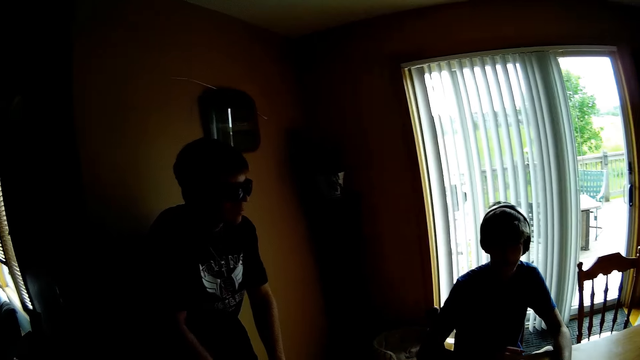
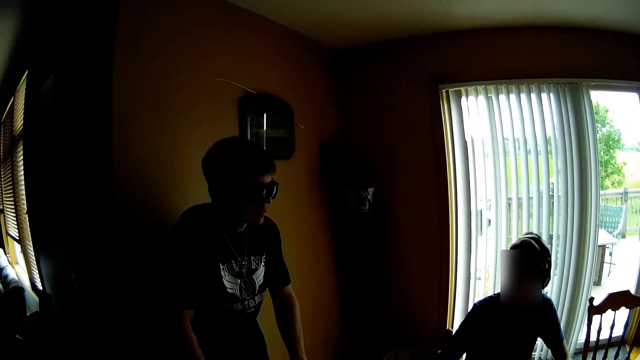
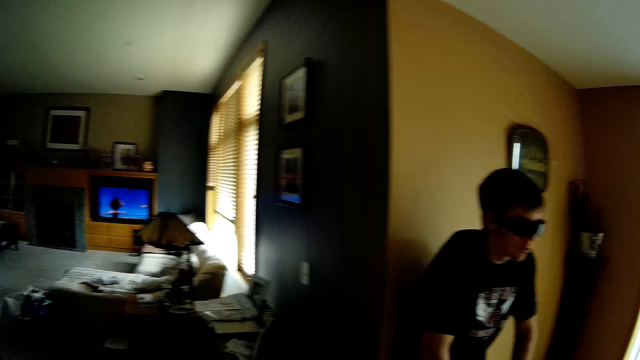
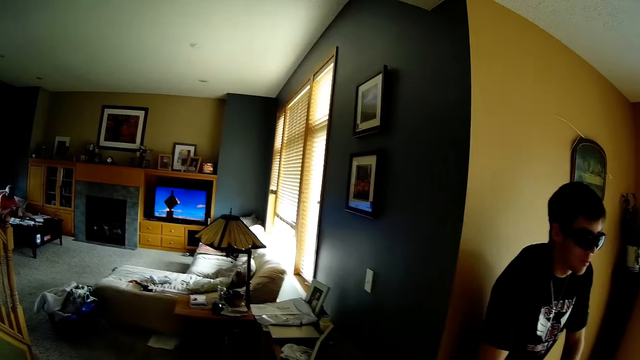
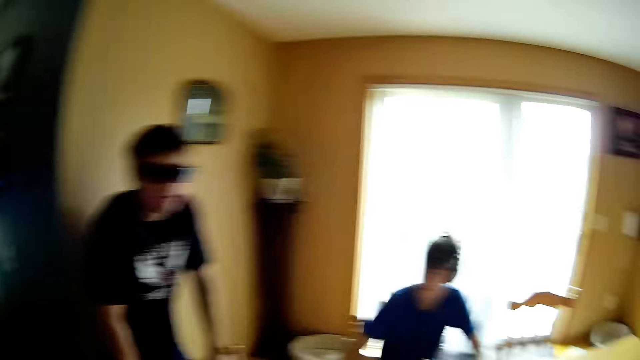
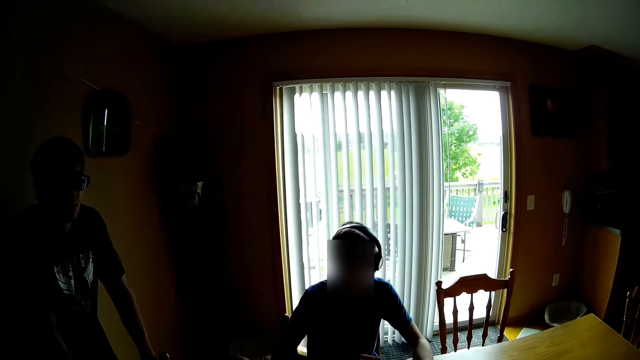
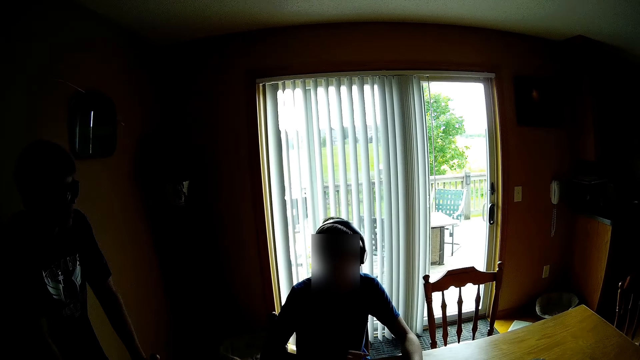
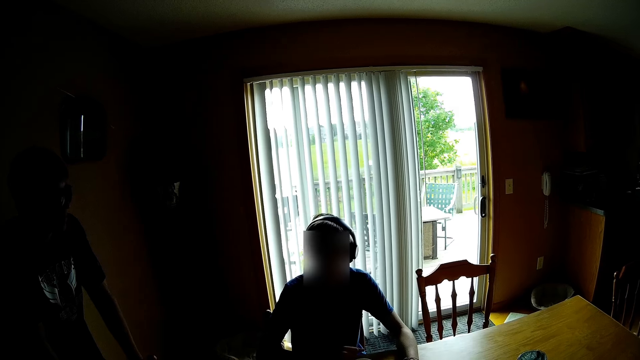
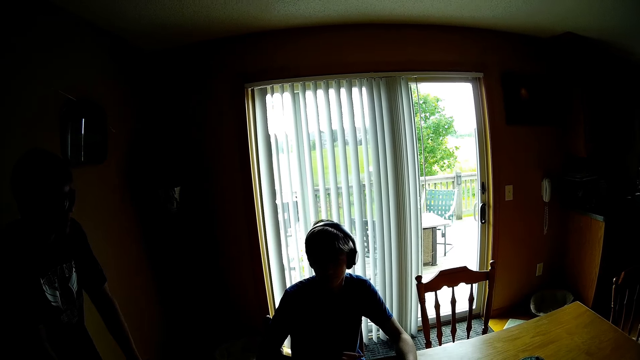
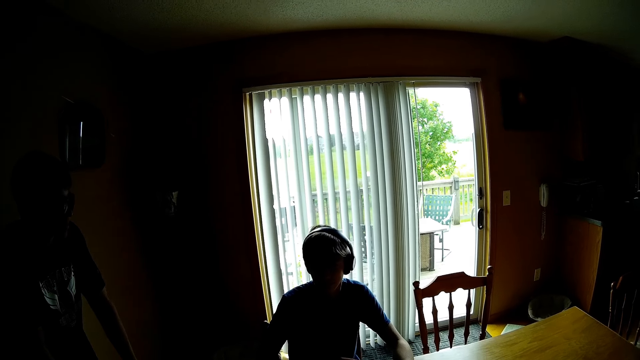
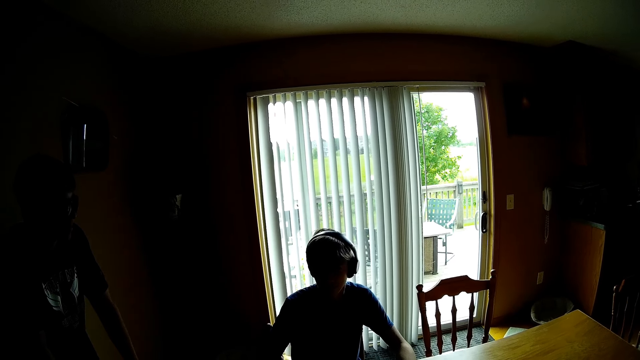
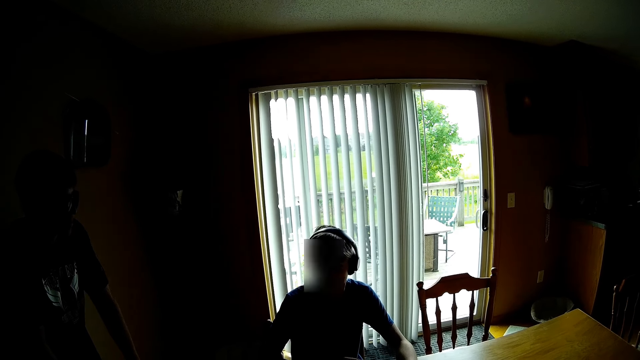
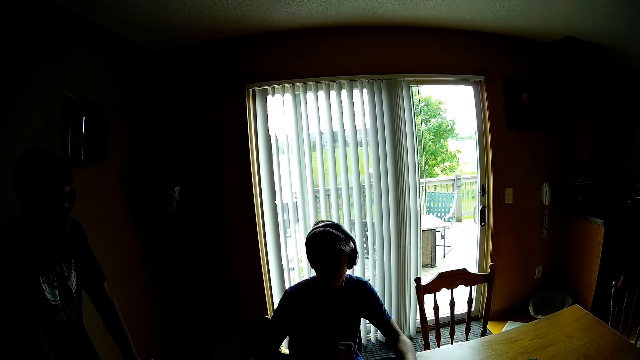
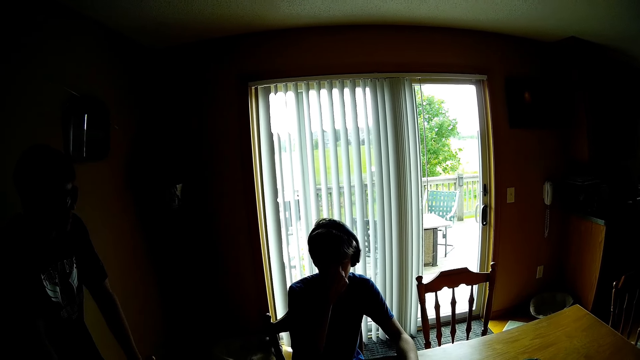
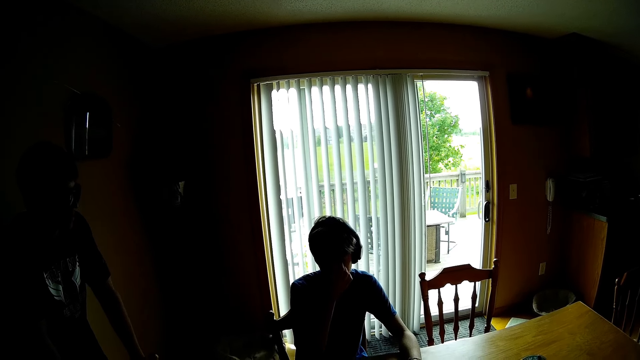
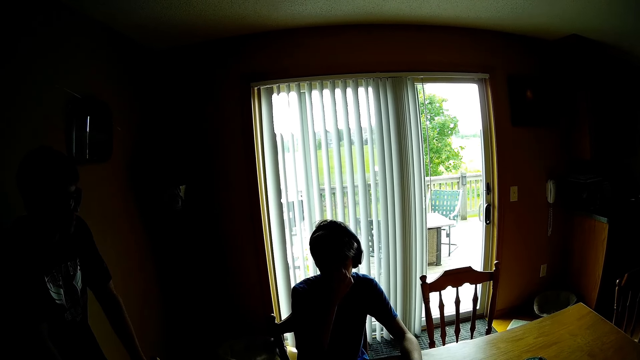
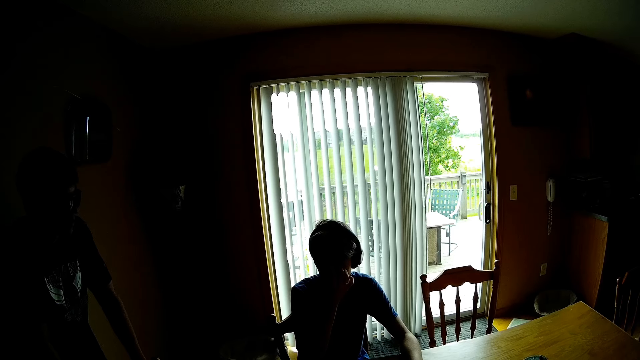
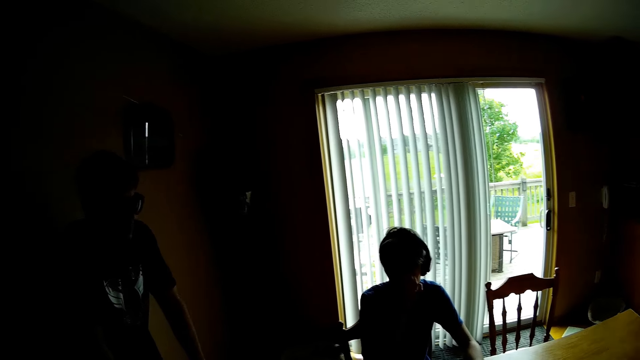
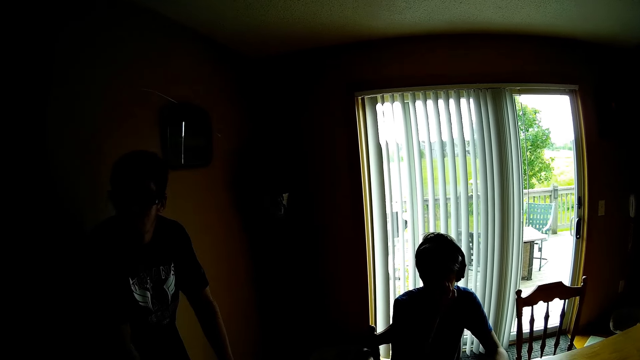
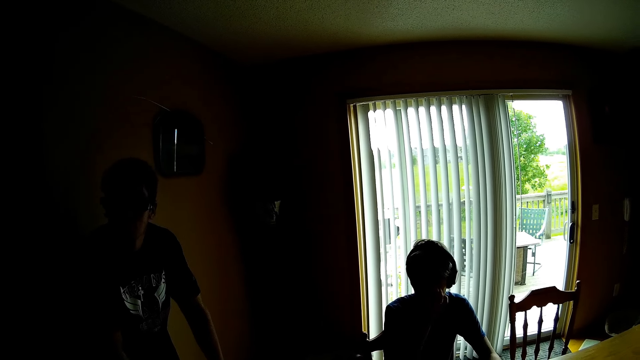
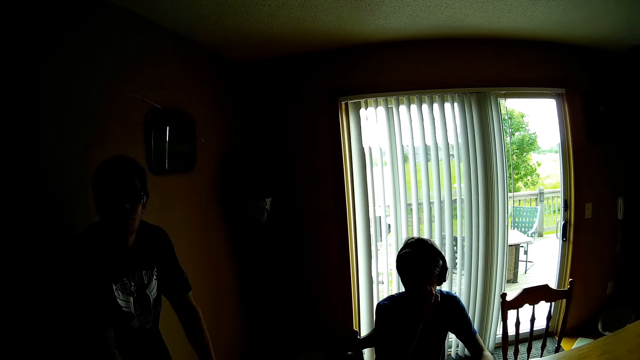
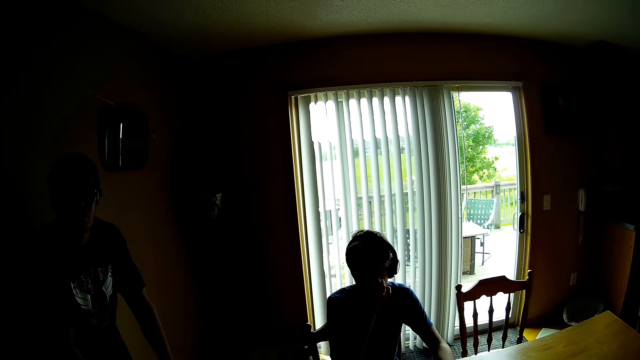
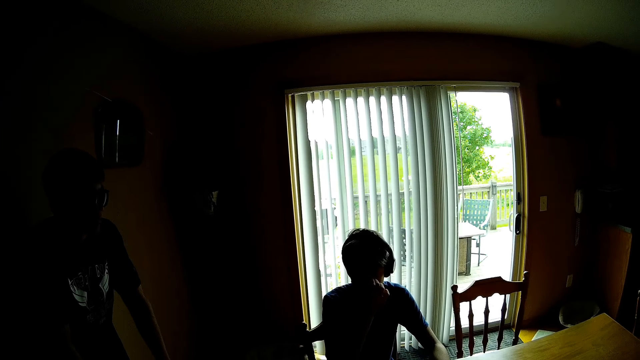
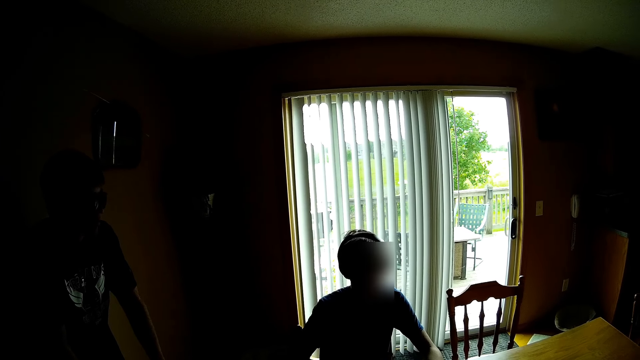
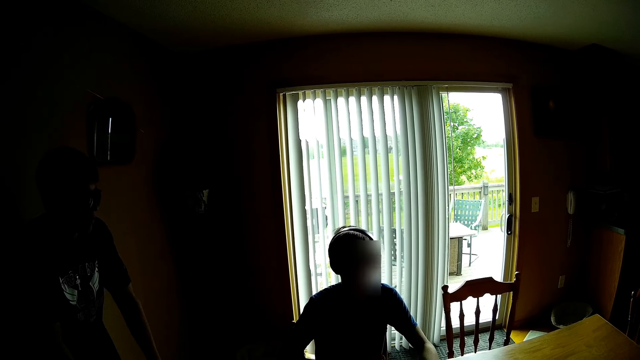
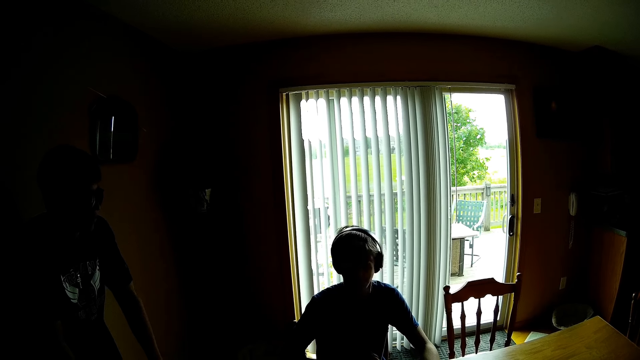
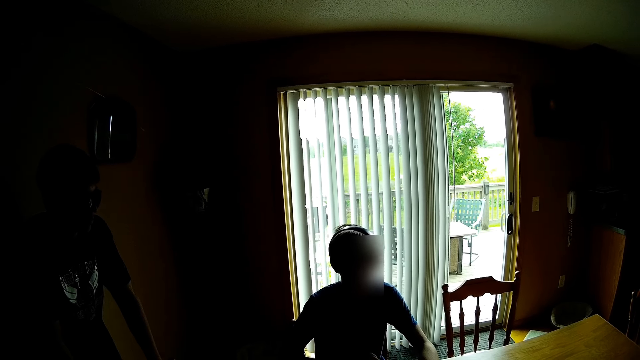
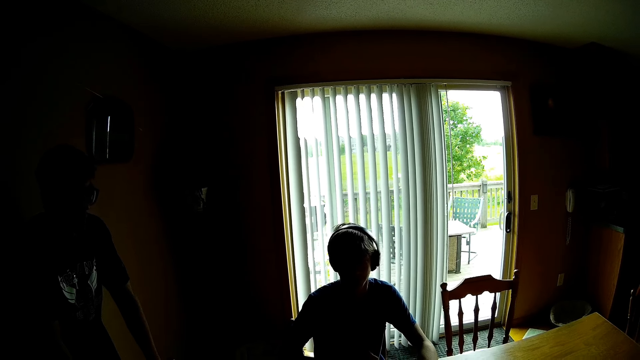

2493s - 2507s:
The camera wearer looks around. The camera wearer, a person and another person converse with each other. They interact with a person.

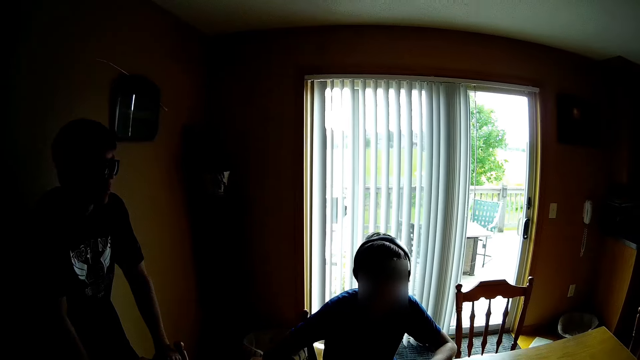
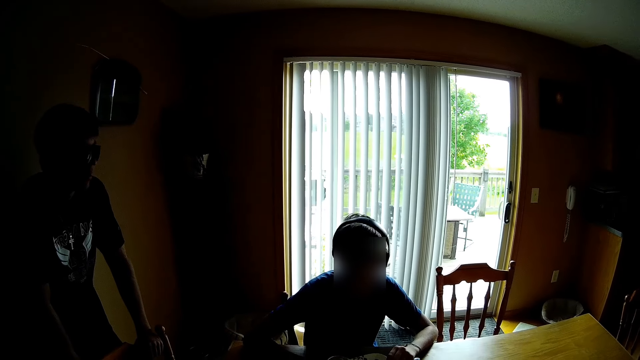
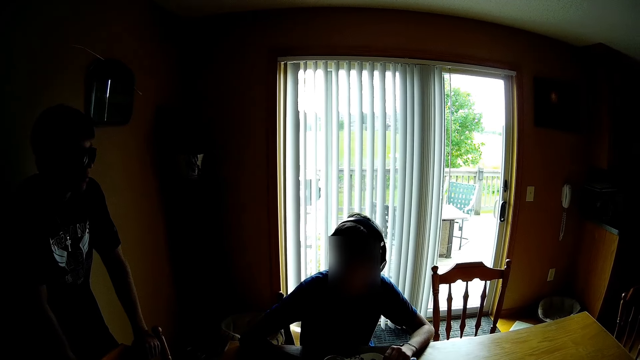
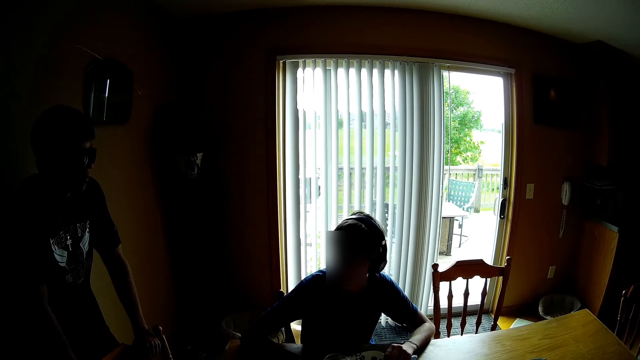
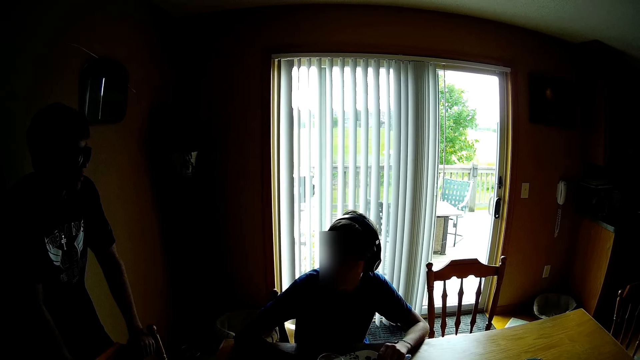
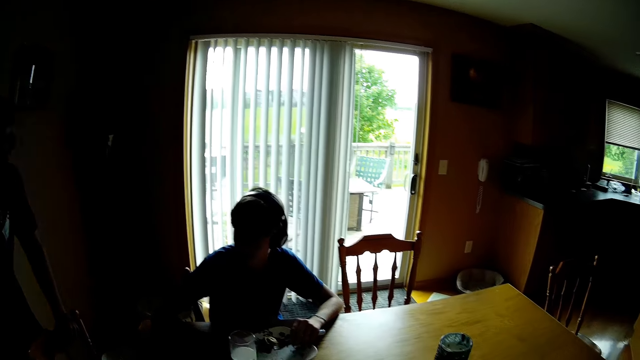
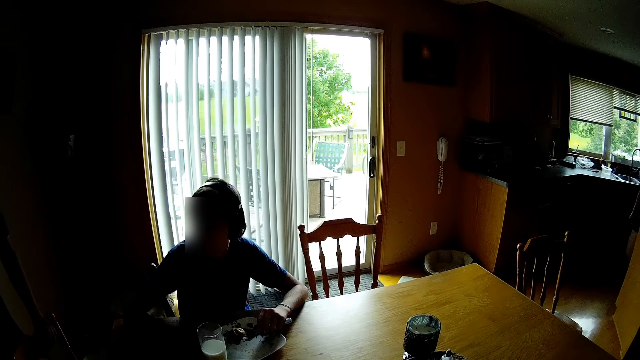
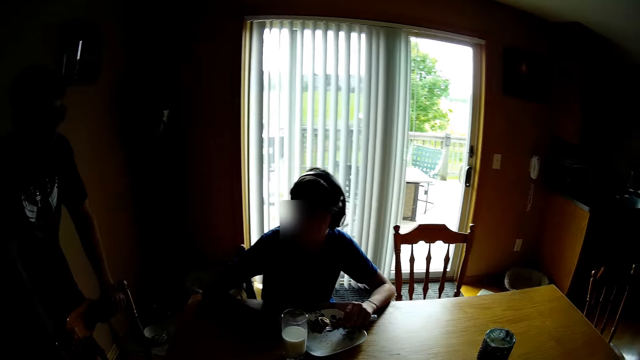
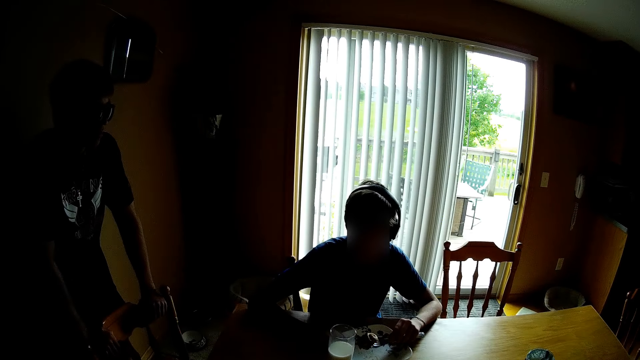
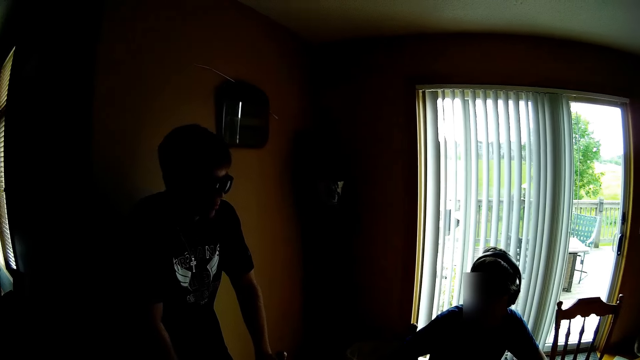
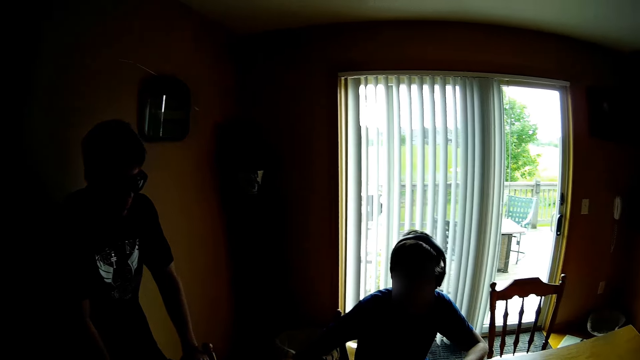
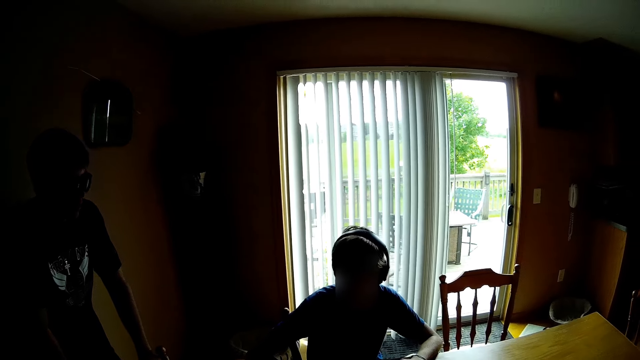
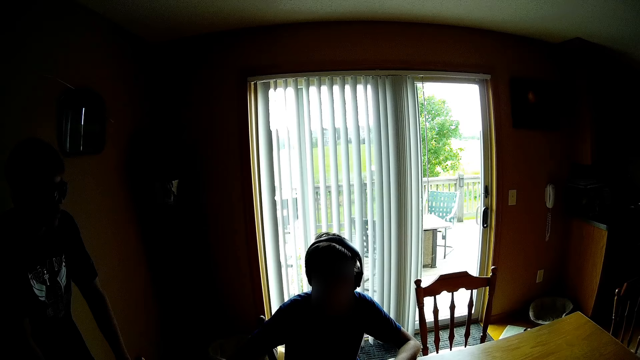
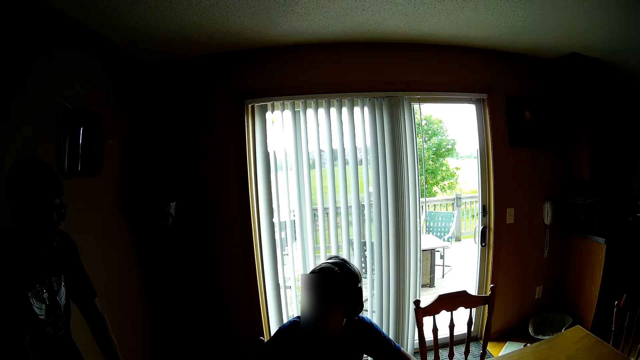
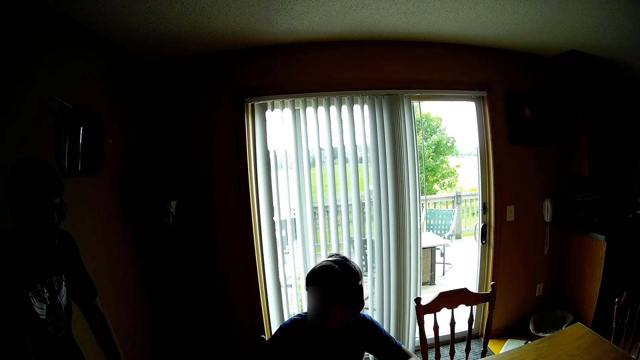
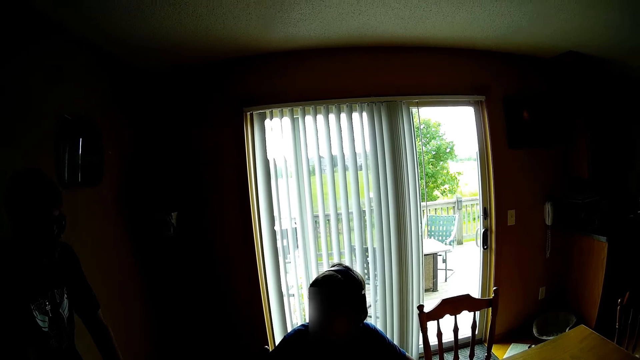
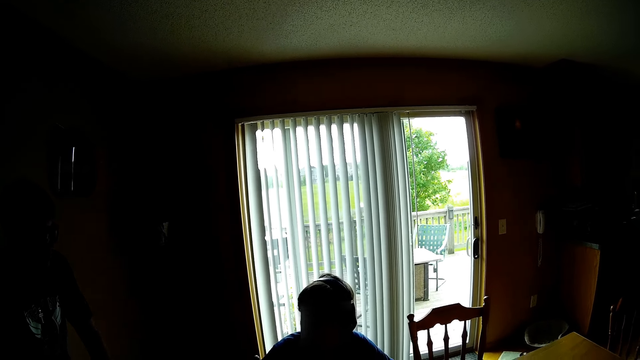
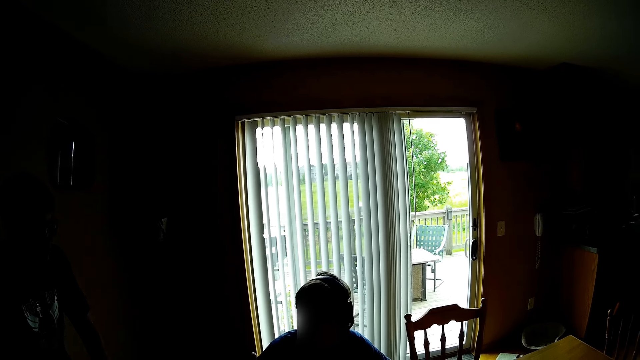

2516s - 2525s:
Someone interacts with the camera wearer.
